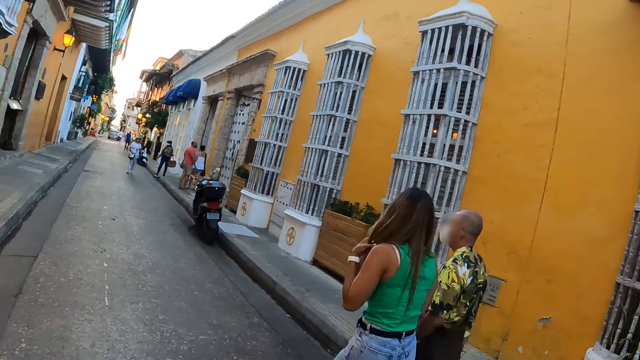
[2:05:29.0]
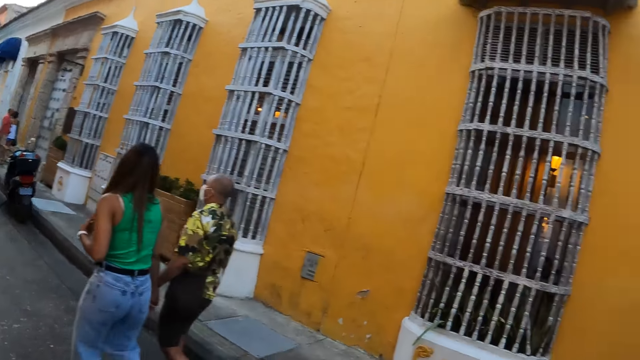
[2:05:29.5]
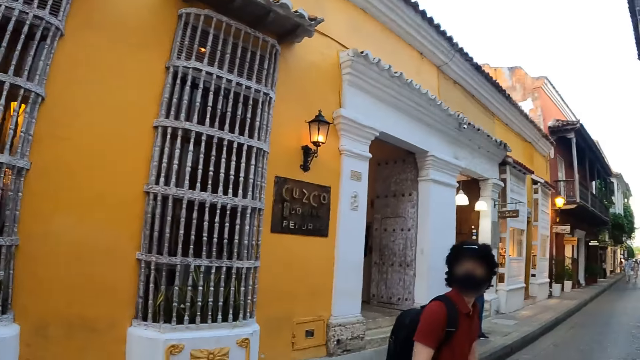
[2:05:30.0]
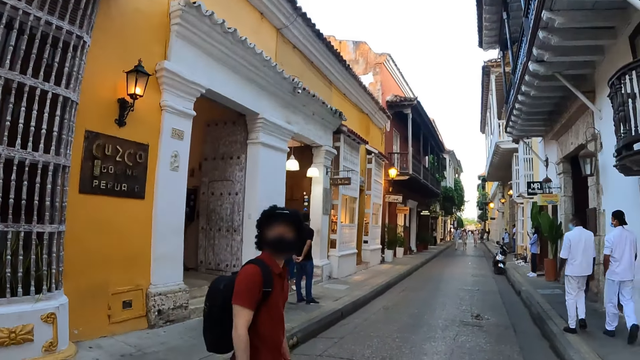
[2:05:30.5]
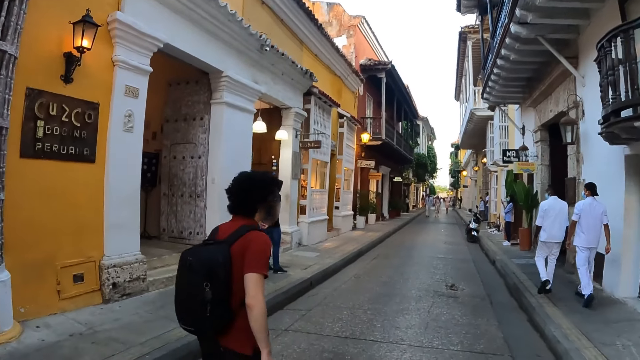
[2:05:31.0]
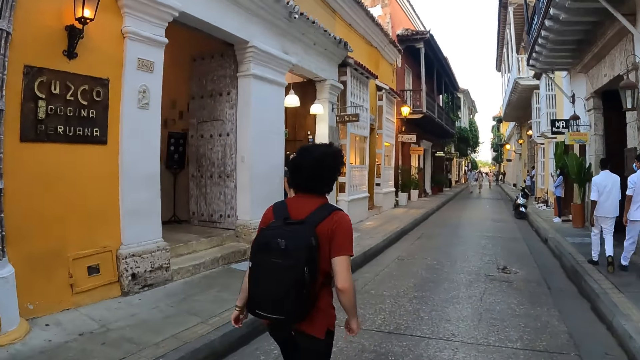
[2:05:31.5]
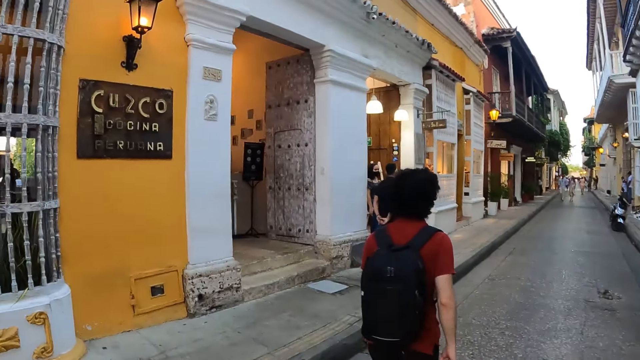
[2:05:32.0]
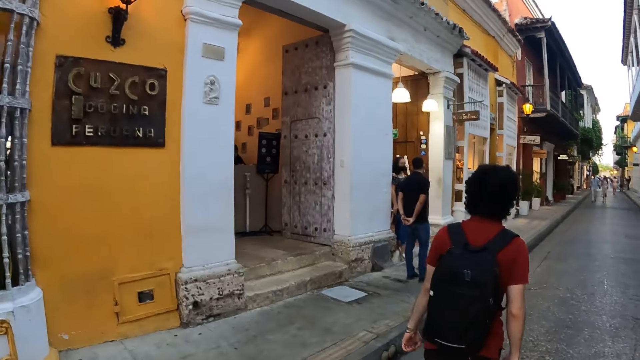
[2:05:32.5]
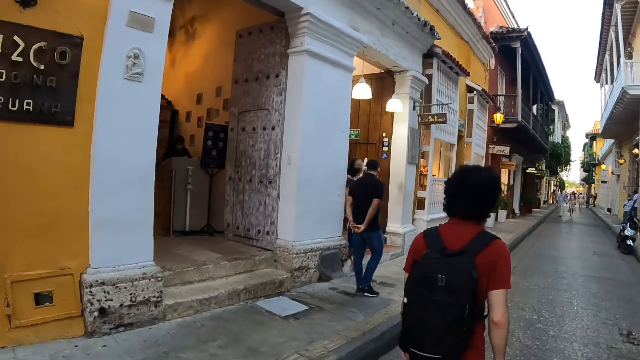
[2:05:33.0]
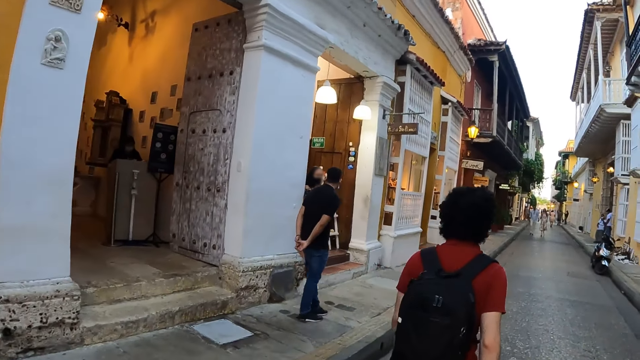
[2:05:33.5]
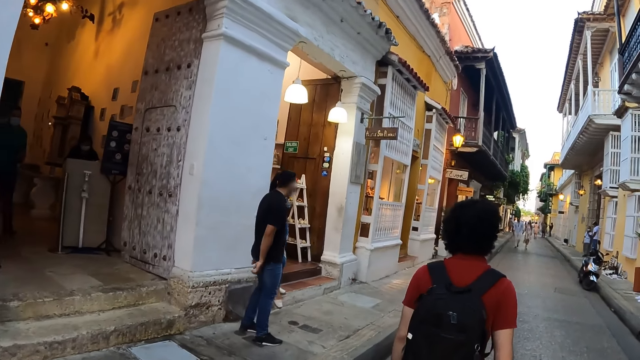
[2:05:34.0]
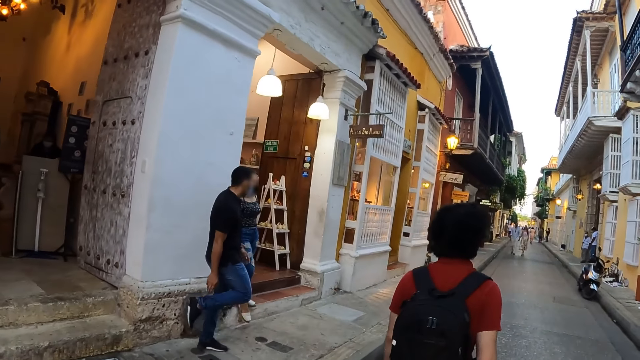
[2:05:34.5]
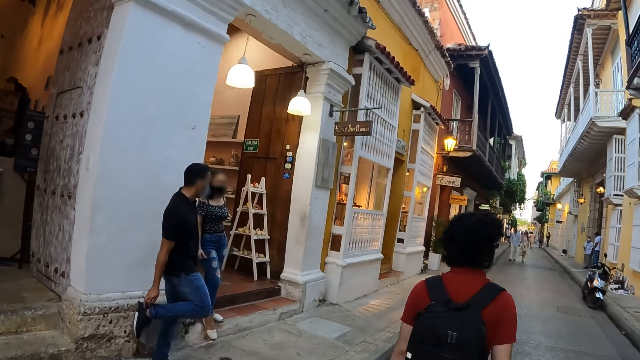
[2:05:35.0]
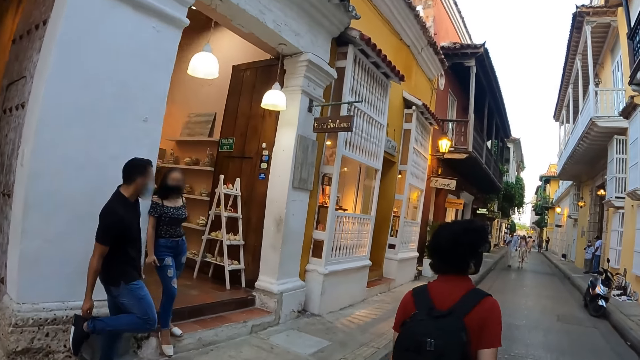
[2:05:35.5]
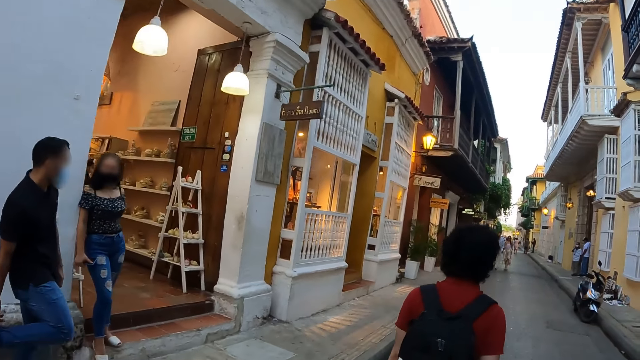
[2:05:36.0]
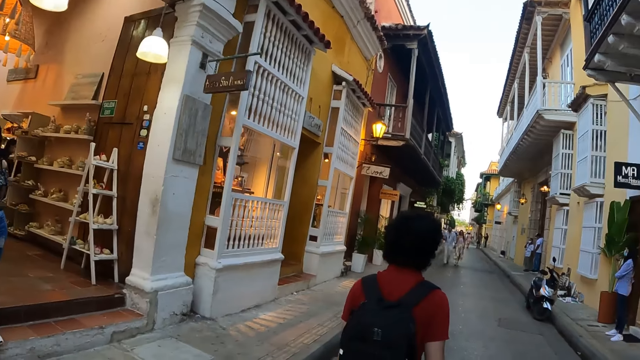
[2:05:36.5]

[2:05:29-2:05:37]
The camera wearer walks around.

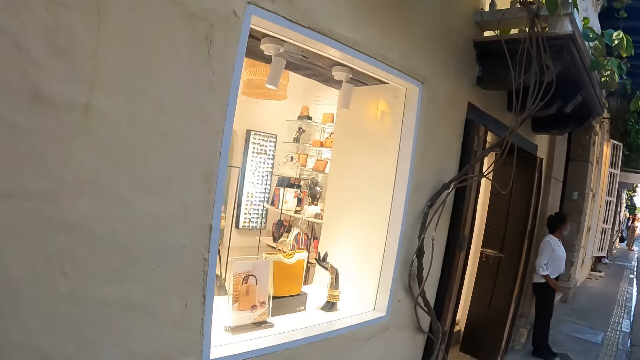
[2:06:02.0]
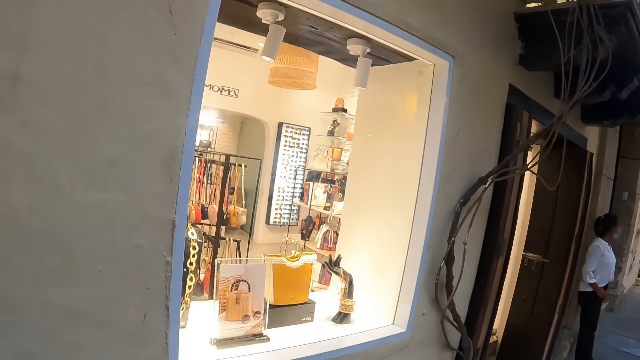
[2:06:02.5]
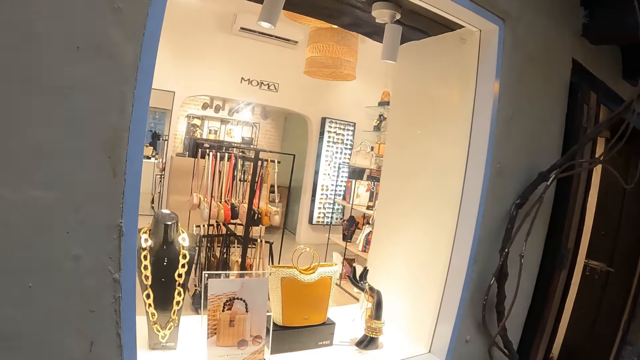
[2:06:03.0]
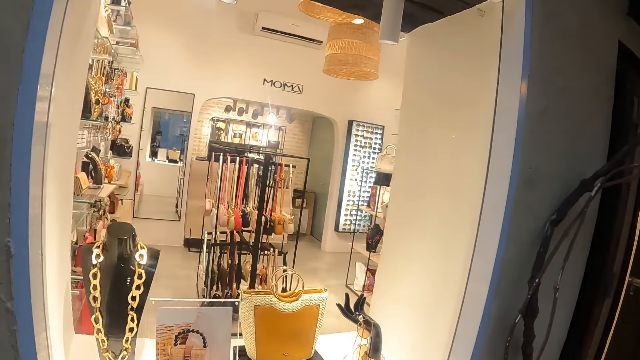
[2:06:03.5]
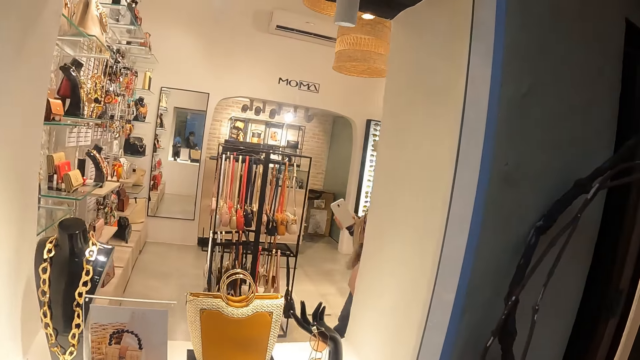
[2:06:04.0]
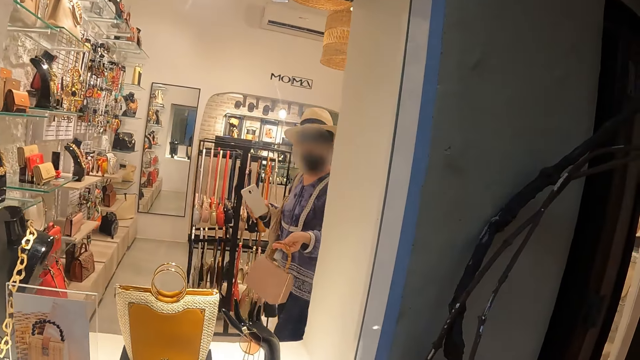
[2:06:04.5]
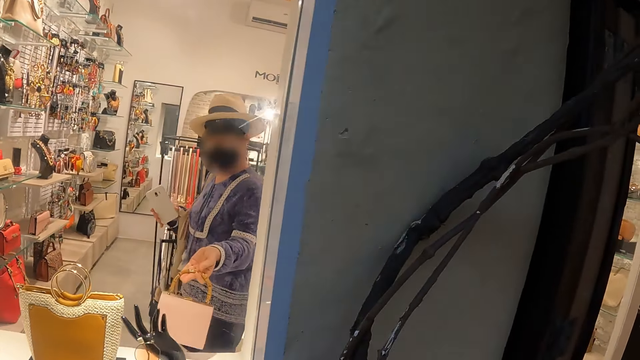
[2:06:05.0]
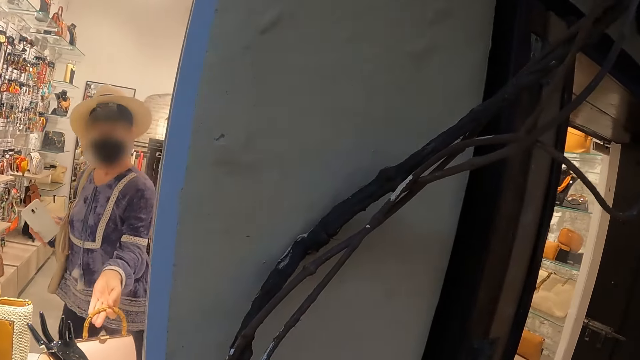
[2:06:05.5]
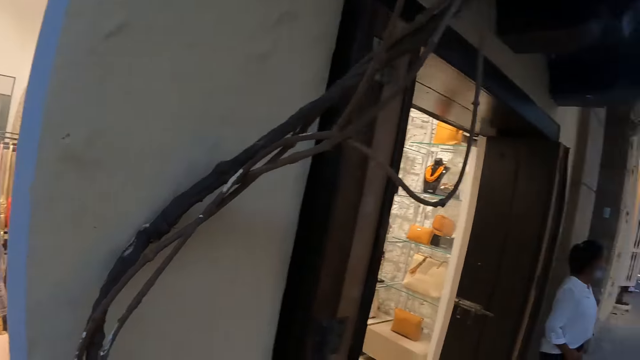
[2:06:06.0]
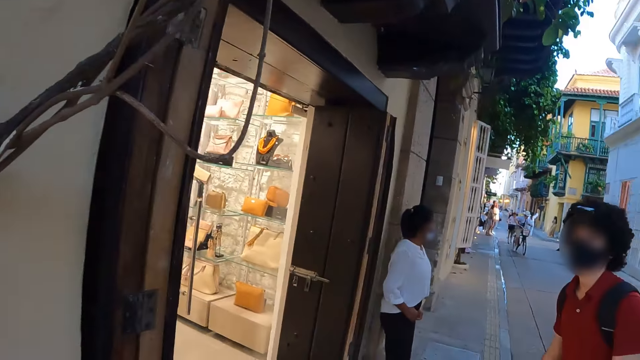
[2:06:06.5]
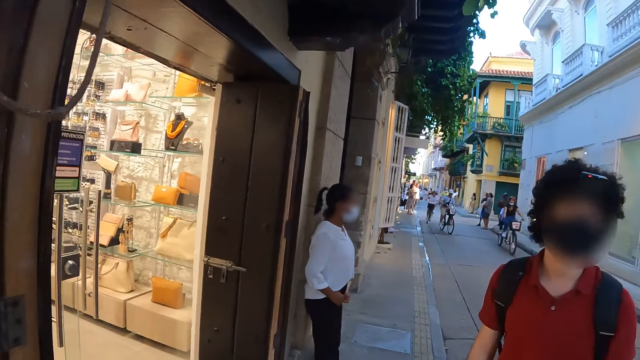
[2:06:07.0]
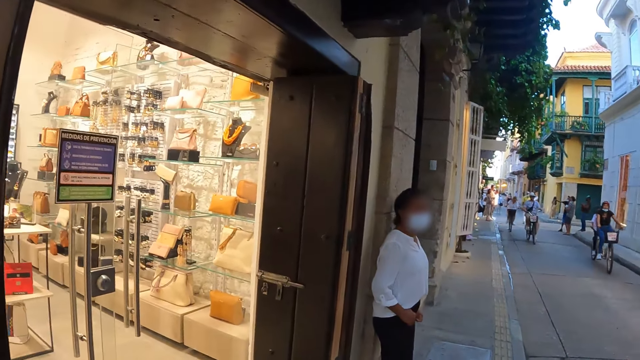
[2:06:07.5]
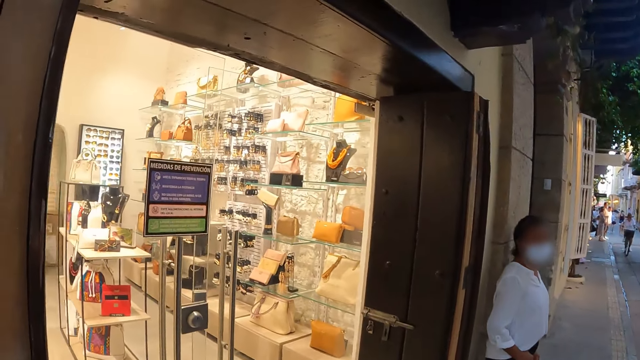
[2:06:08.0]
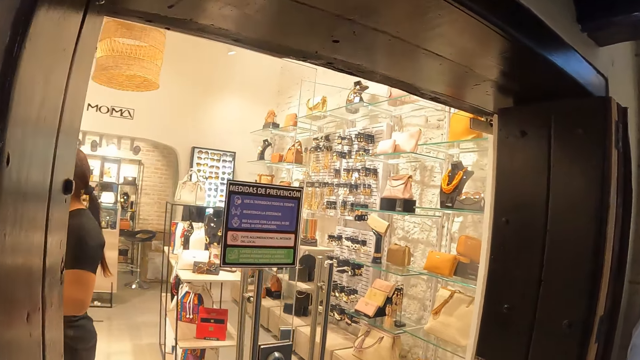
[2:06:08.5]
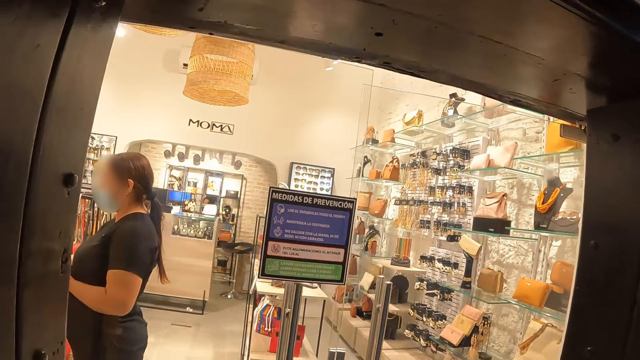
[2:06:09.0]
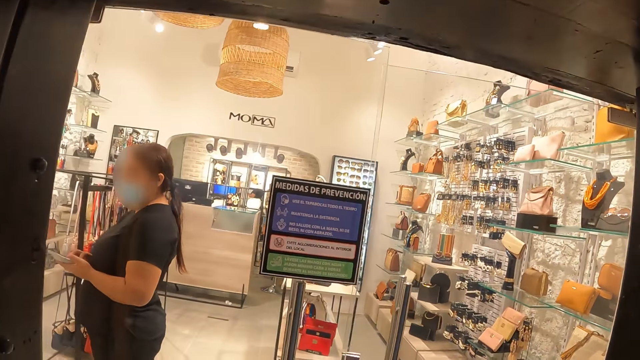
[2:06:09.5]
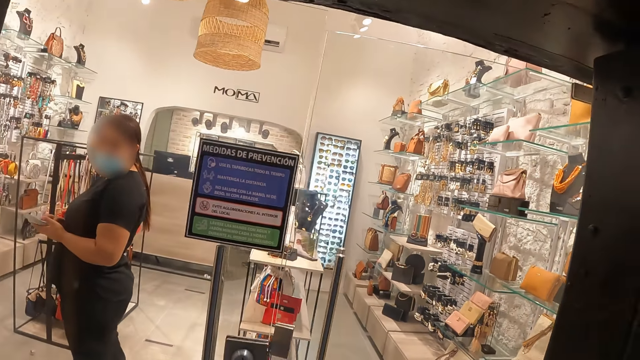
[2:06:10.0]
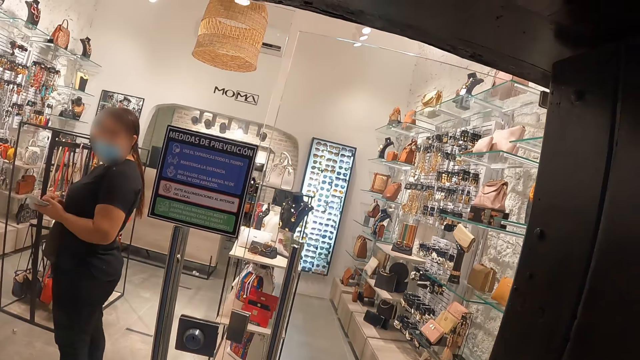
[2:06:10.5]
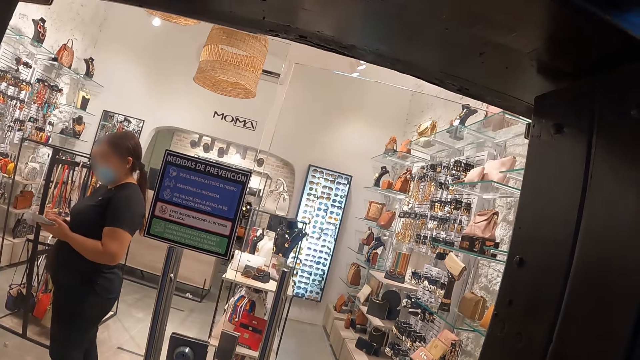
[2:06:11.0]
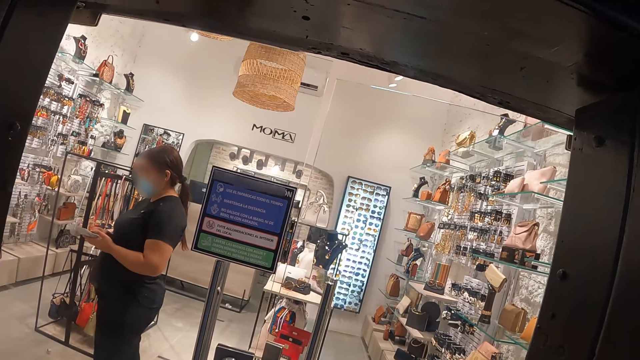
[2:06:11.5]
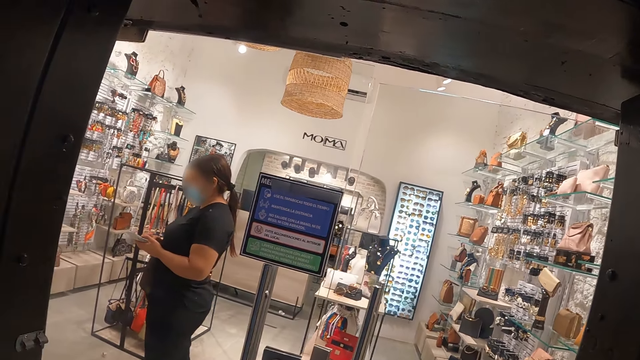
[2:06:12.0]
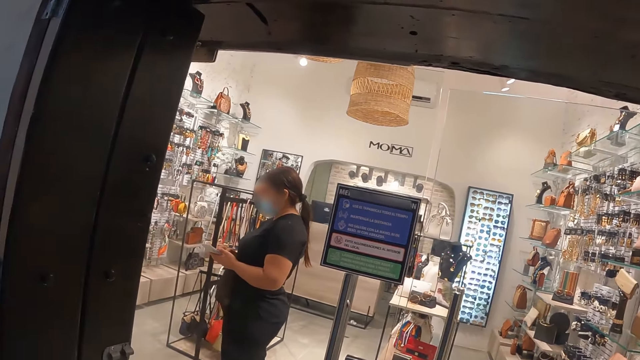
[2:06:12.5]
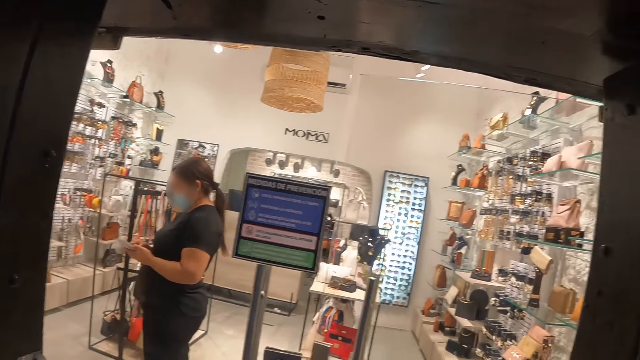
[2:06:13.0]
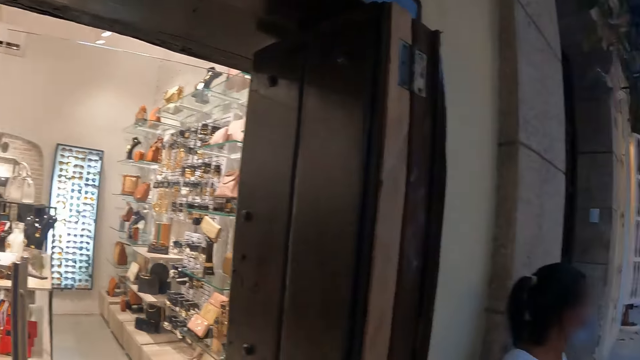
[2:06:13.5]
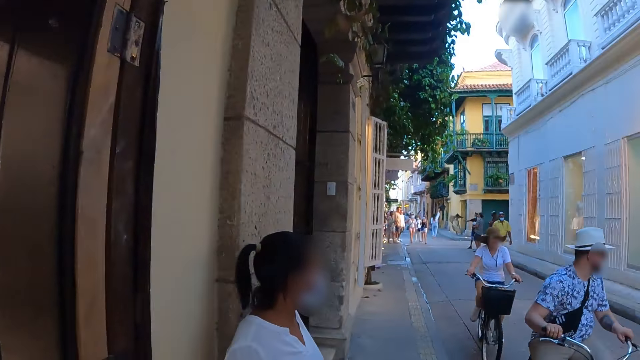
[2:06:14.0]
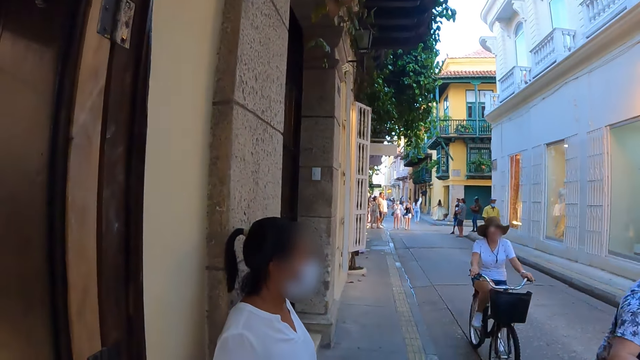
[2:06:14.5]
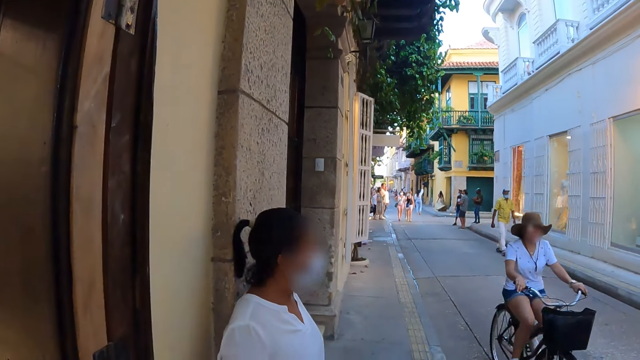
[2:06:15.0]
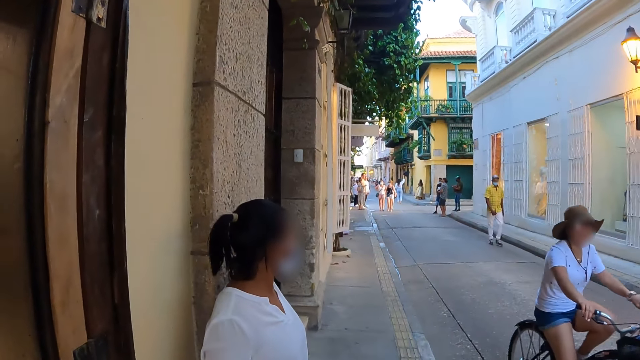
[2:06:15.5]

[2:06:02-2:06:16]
The camera wearer looks at the window. They look around.
